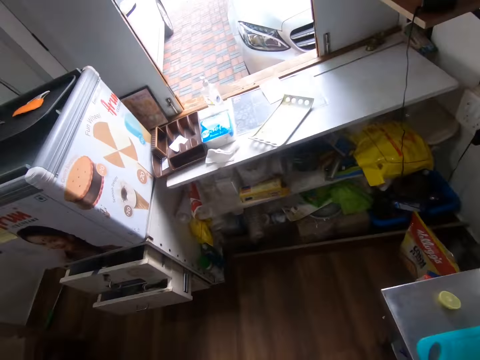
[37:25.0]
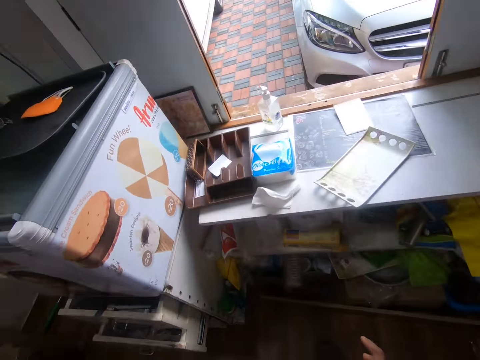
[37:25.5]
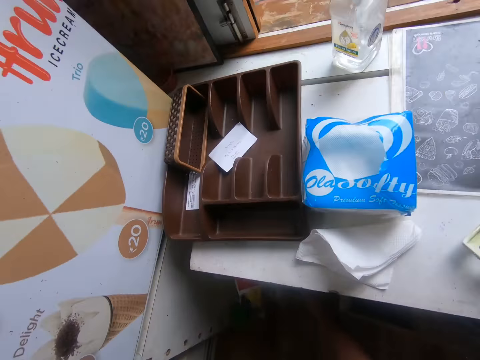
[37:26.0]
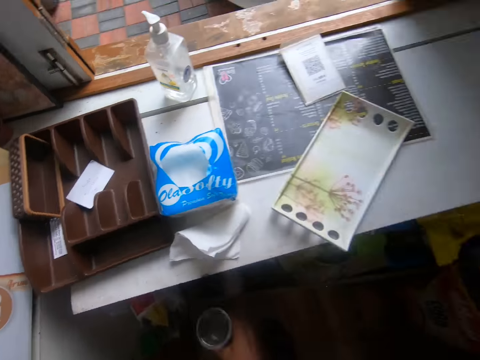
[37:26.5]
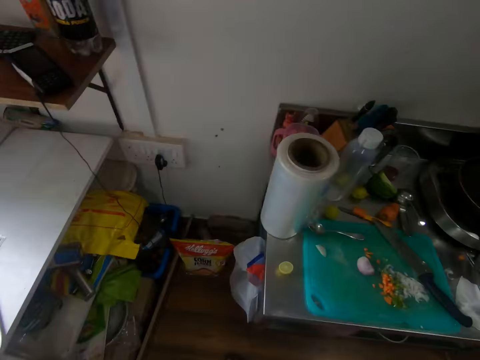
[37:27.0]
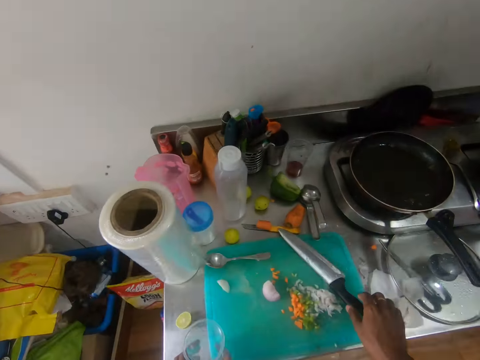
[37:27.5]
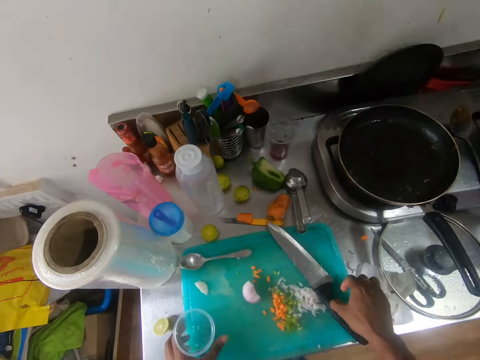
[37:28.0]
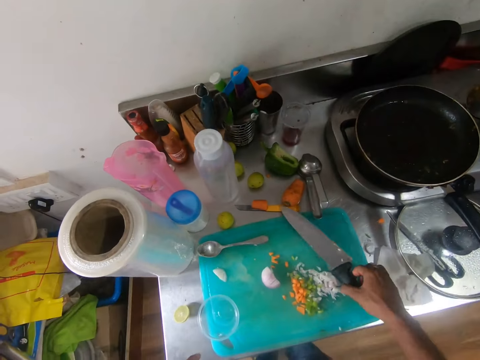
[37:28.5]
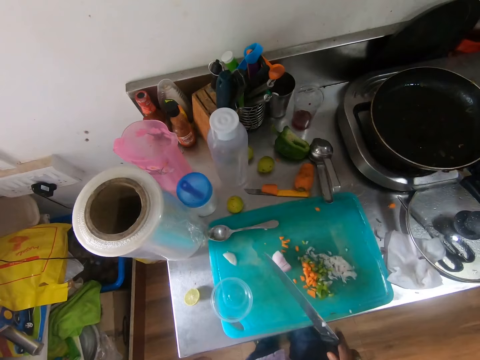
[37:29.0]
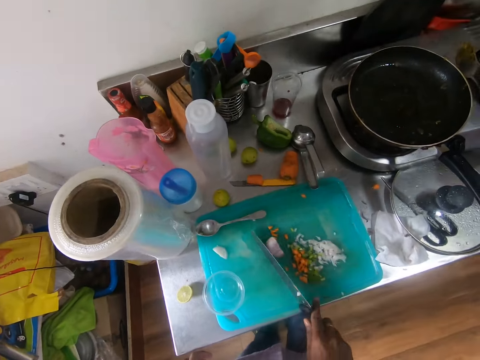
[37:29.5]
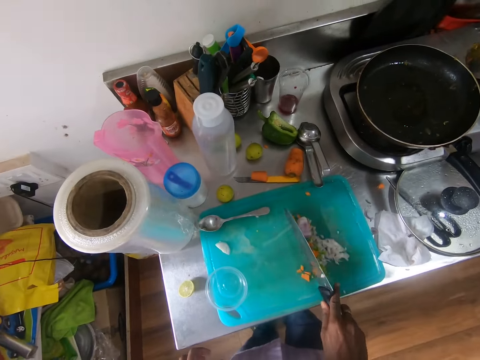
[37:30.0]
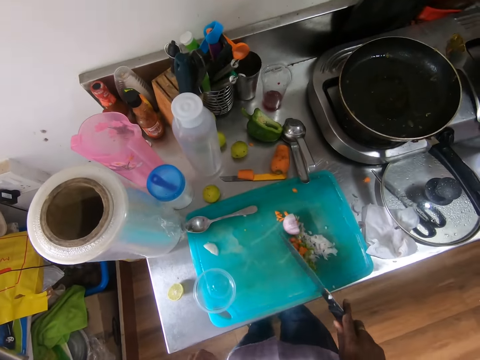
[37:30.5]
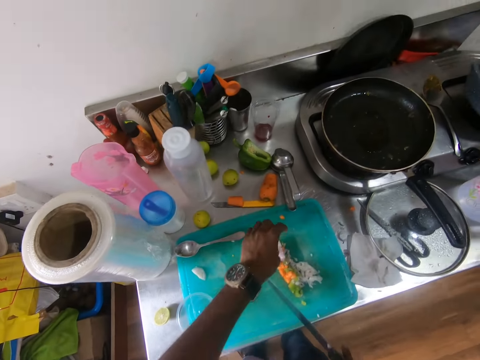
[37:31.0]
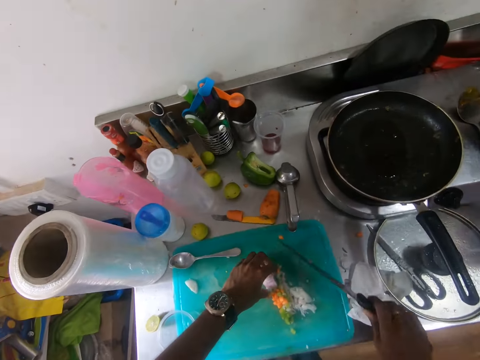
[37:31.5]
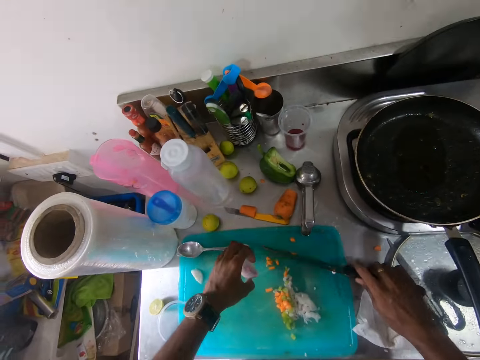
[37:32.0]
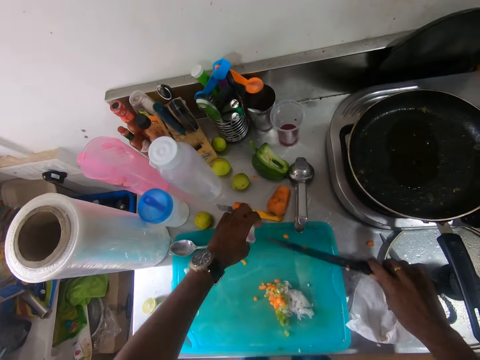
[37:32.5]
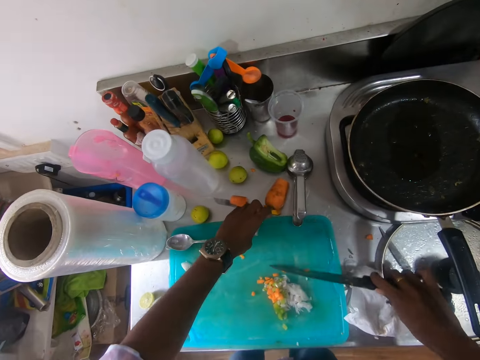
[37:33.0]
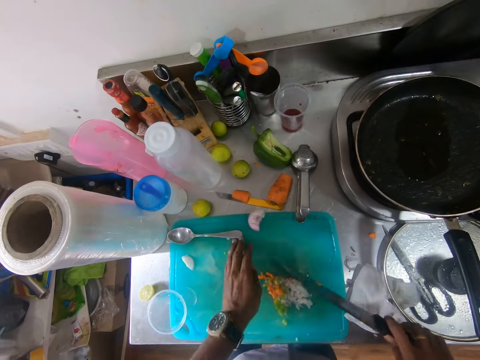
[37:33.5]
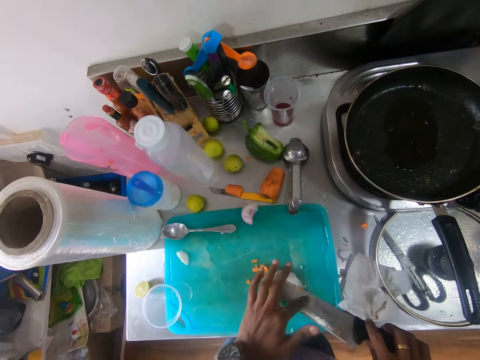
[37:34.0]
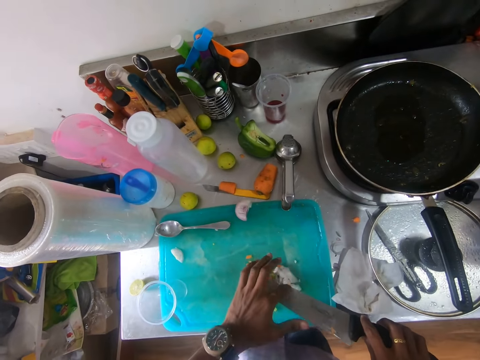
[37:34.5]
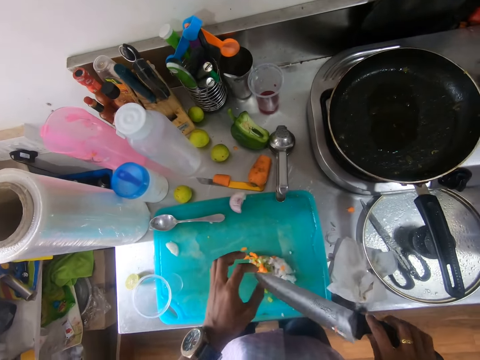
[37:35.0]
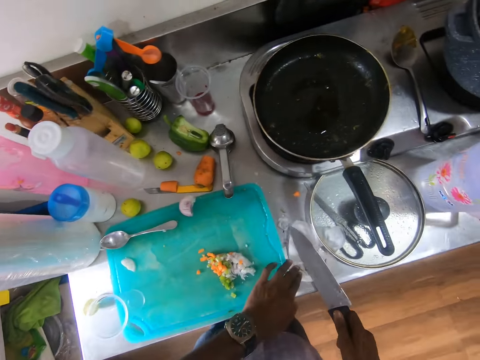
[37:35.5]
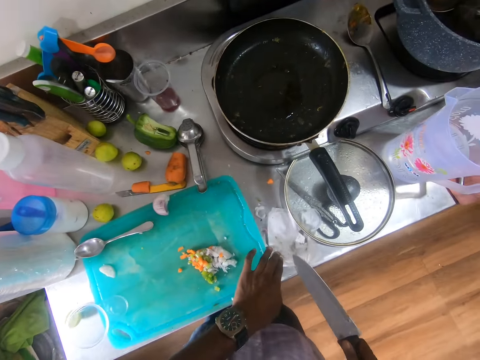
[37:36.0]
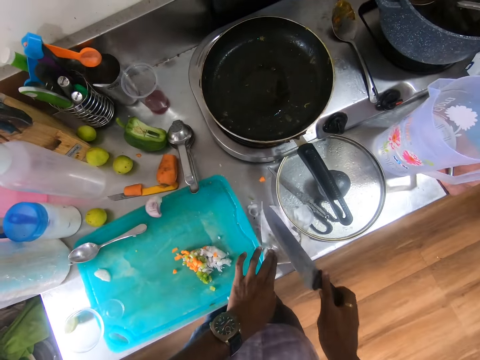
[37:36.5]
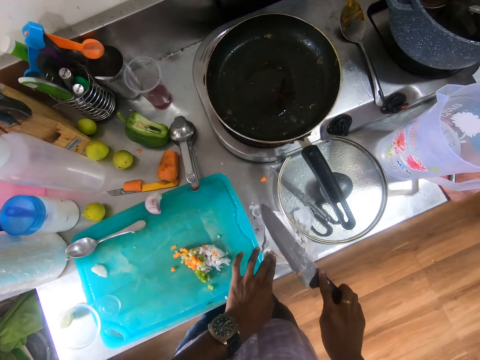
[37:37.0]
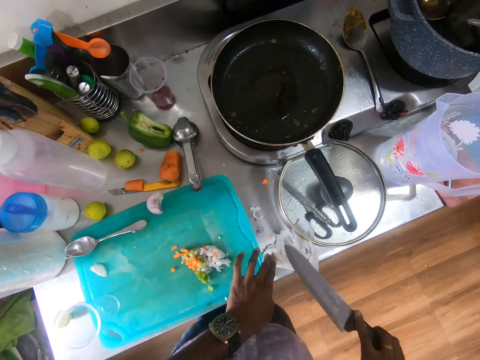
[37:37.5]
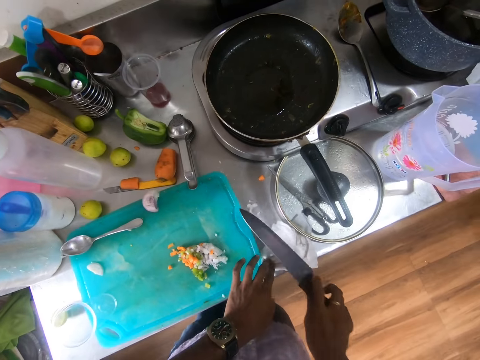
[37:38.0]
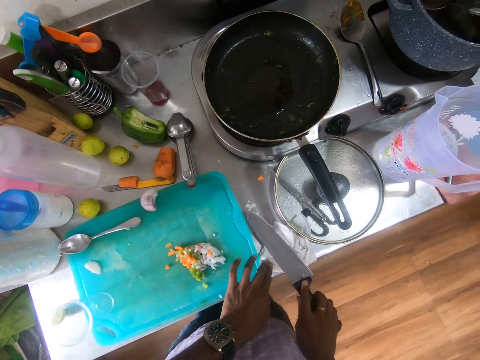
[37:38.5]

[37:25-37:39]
The camera wearer picks a plastic cup from the cupboard with his right hand. He drops the plastic cup on the tray or board with his left hand. He picks the knife from the tray with his right hand. He gathers the carrot, green pepper and the onions on the tray with the knife in his right hand. He picks the onion from the tray with his left hand. He gathers the carrot, green pepper and the onions on the tray with the knife in his right hand. He places the onion on the tray with his left hand. He gathers the carrot, green pepper and the onions on the tray with the knife in his right hand. He wipes the knife with his left hand. He places his left hand on the serviette. He wipes the knife on the serviette on the counter.

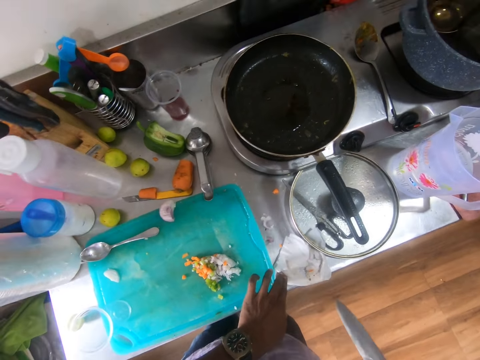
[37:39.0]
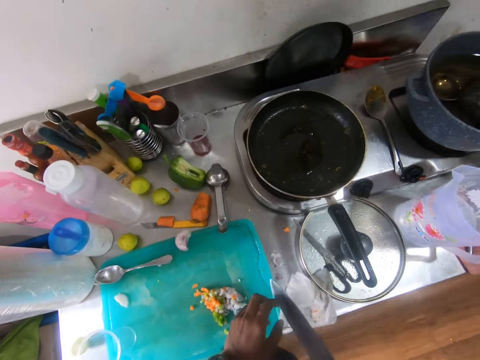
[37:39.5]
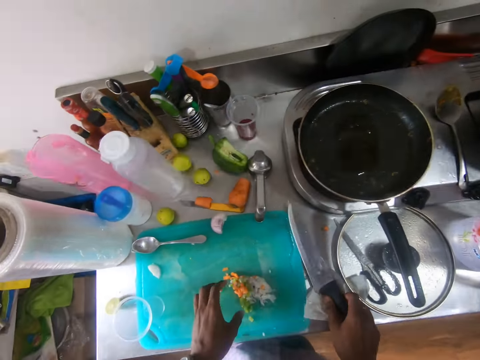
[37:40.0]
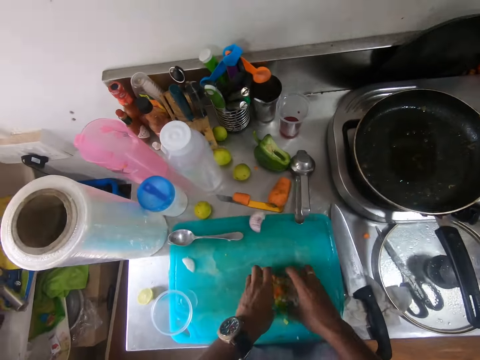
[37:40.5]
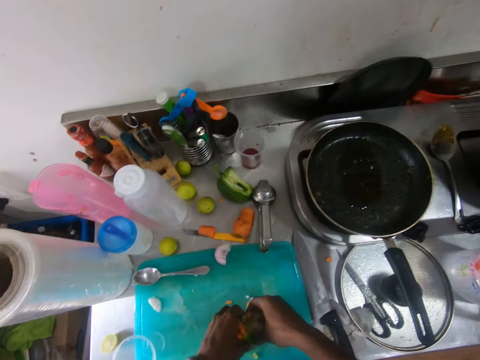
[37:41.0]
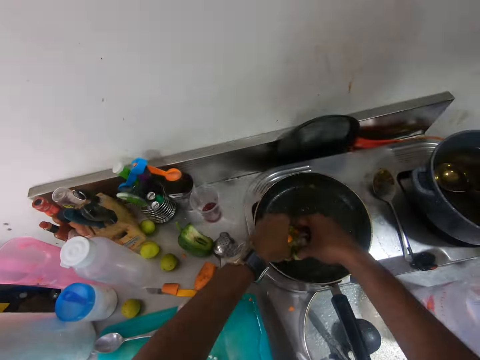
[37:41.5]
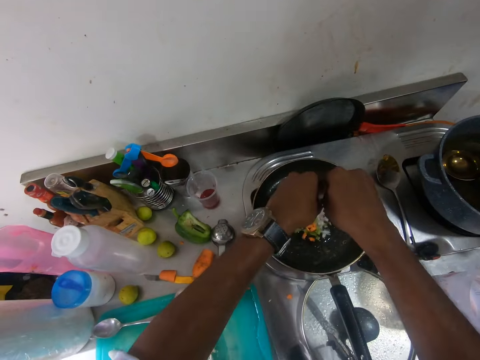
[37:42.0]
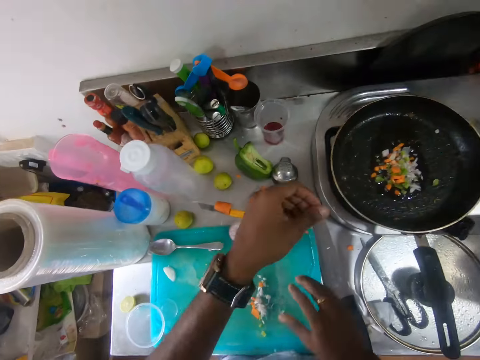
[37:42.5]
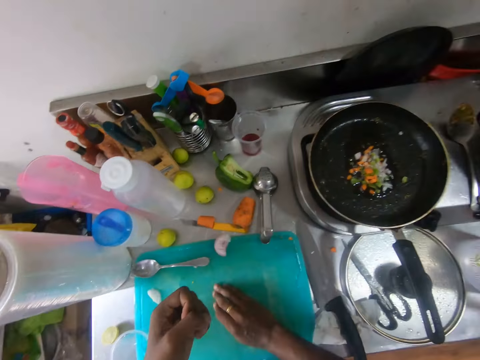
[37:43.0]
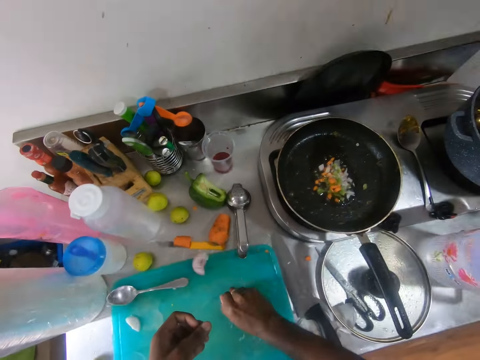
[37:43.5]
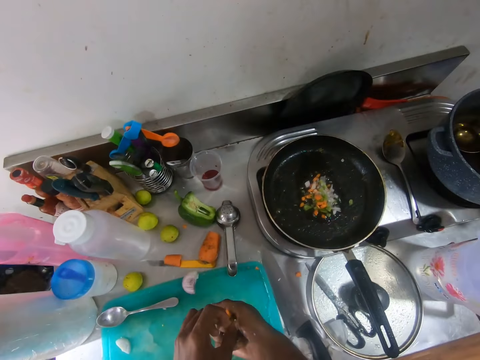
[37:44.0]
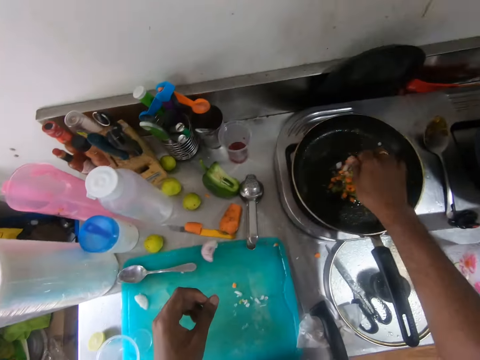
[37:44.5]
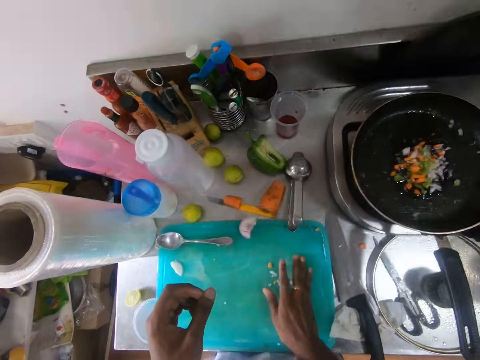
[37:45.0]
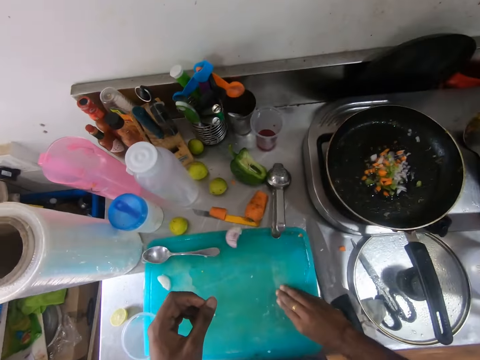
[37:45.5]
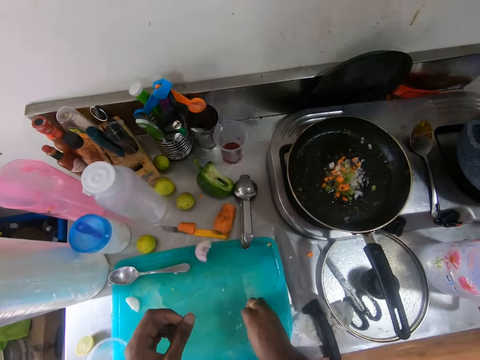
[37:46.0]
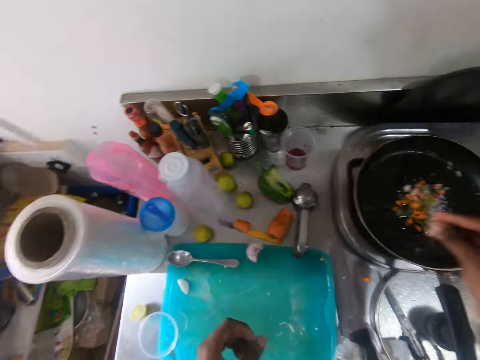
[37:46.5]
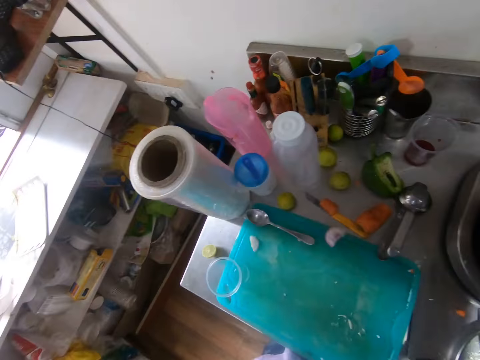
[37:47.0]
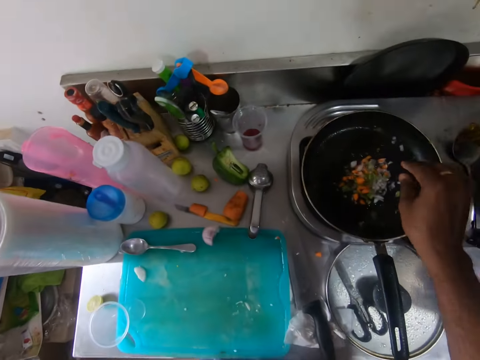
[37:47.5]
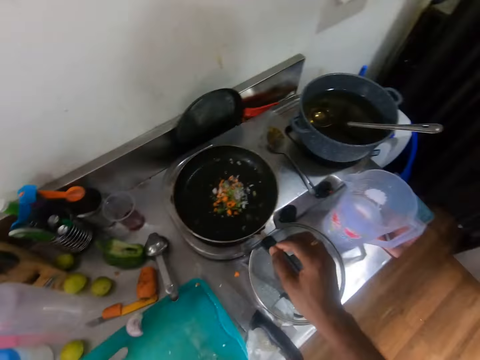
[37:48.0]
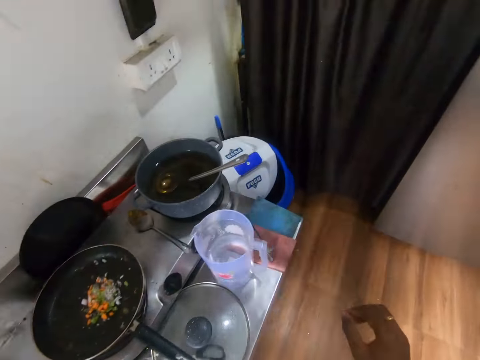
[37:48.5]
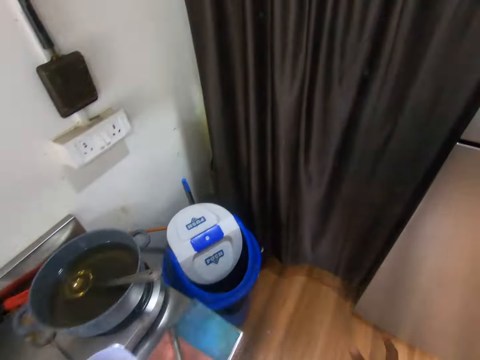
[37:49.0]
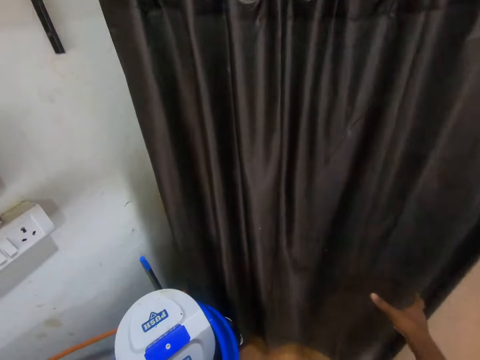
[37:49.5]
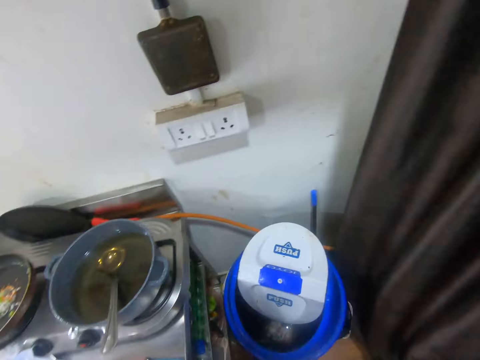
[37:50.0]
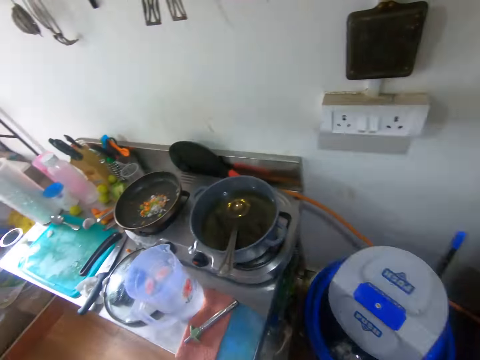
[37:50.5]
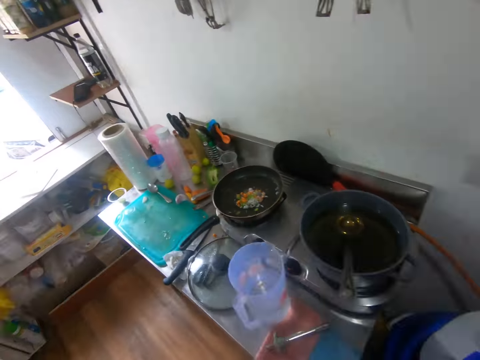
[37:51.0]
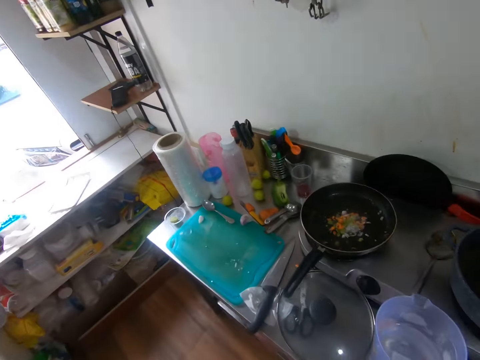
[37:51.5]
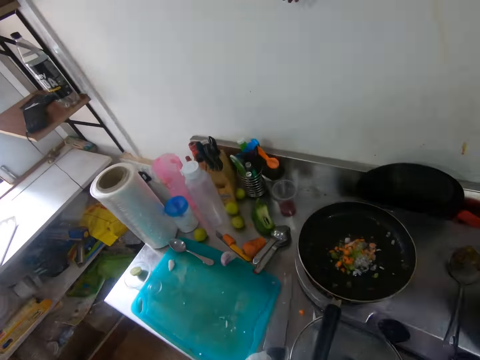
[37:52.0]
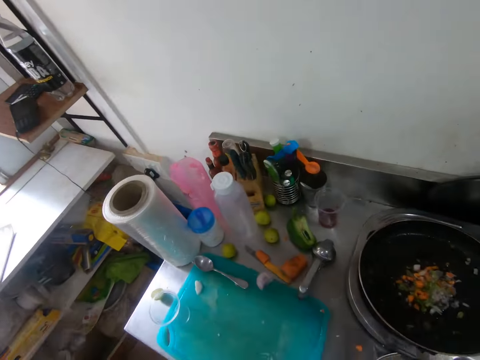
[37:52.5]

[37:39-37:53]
The camera wearer places the knife on the kitchen cabinet with his right hand. He gathers the carrot, green pepper and the onions from the tray with his hands into the pan. He pours the ingredients in the pan. He holds a curtain with his right hand.
